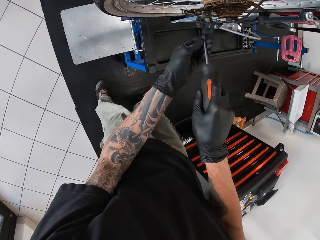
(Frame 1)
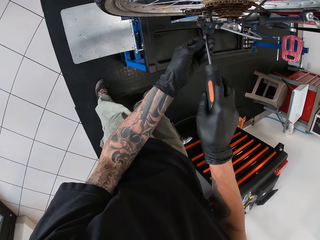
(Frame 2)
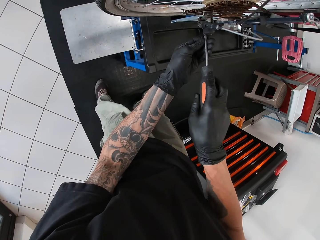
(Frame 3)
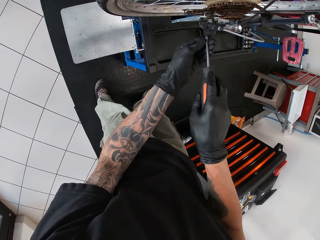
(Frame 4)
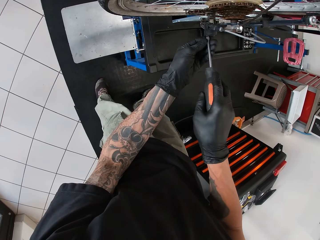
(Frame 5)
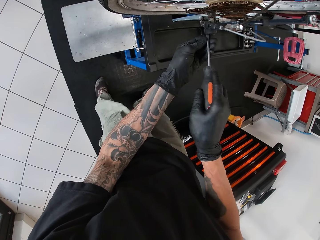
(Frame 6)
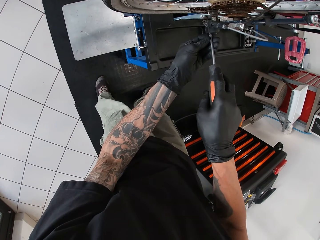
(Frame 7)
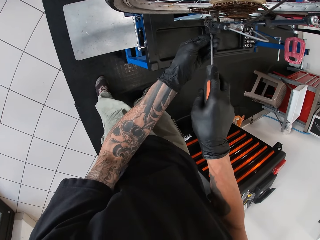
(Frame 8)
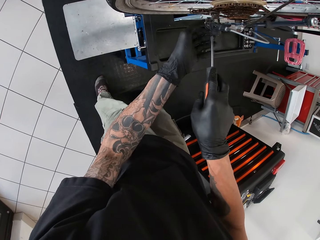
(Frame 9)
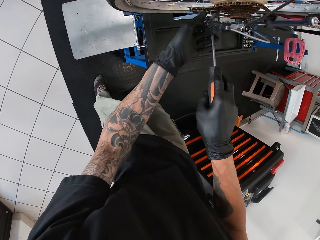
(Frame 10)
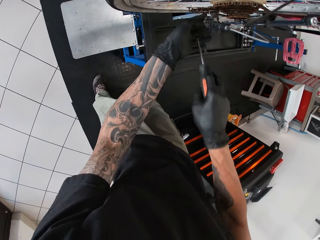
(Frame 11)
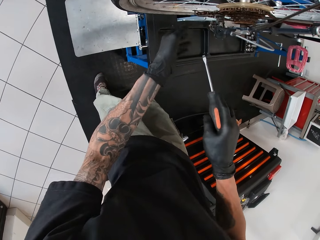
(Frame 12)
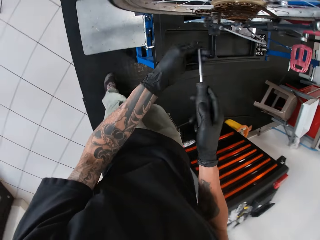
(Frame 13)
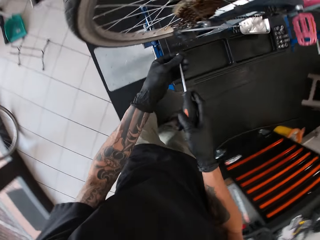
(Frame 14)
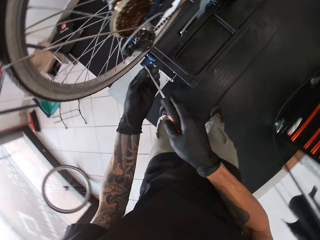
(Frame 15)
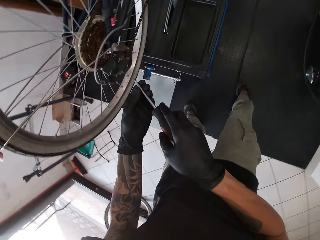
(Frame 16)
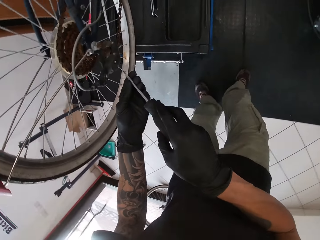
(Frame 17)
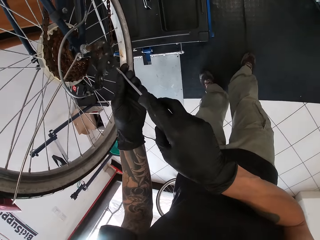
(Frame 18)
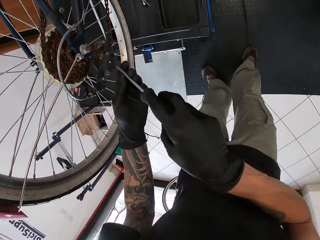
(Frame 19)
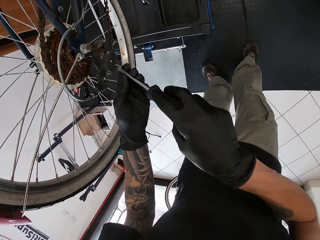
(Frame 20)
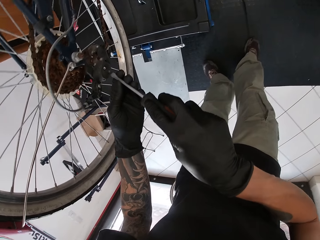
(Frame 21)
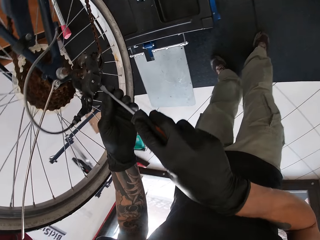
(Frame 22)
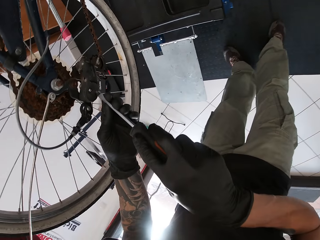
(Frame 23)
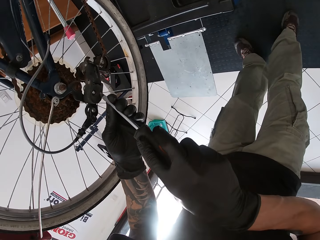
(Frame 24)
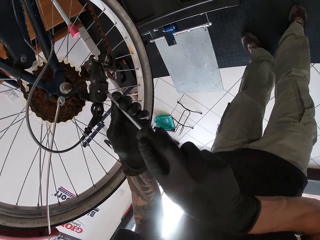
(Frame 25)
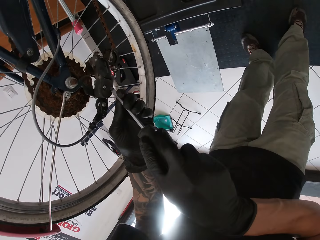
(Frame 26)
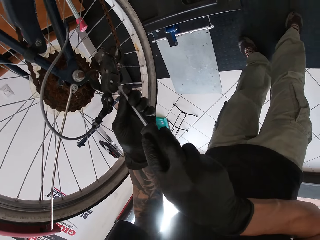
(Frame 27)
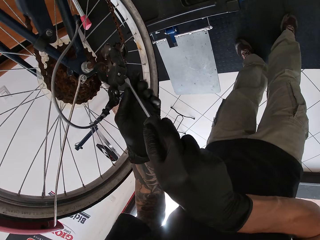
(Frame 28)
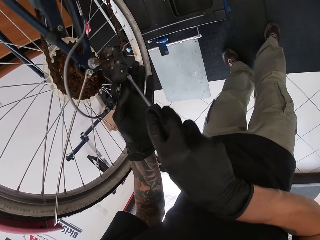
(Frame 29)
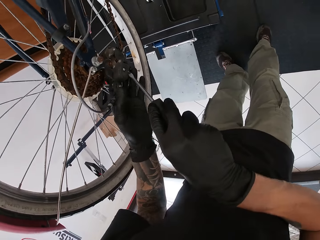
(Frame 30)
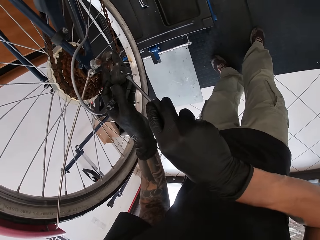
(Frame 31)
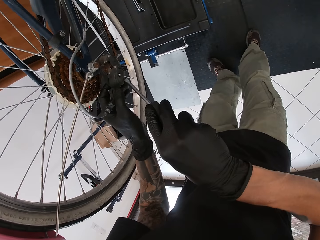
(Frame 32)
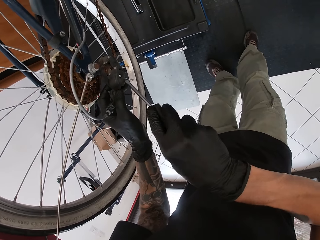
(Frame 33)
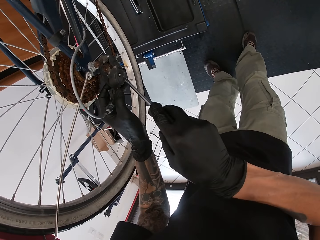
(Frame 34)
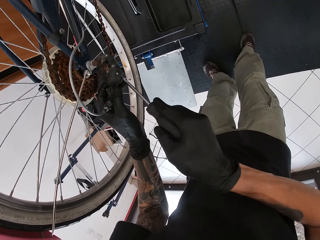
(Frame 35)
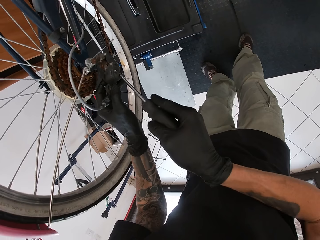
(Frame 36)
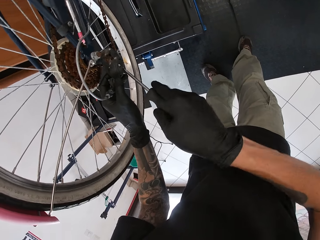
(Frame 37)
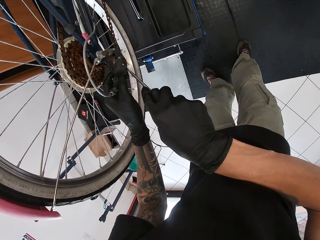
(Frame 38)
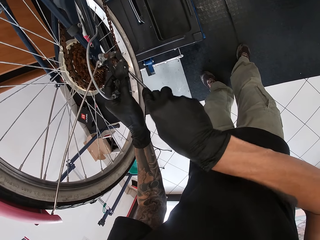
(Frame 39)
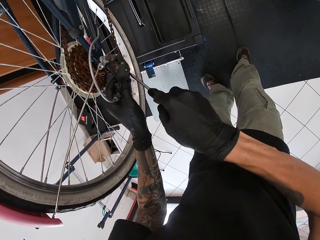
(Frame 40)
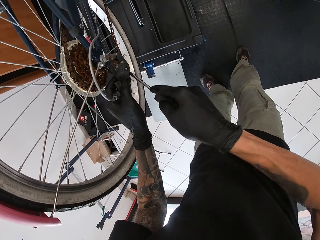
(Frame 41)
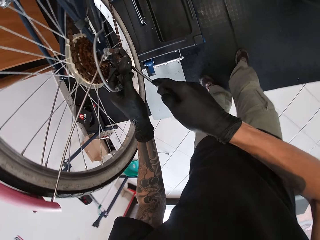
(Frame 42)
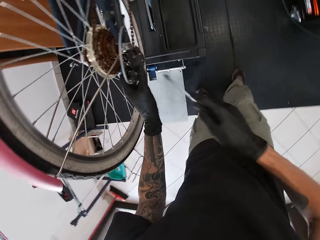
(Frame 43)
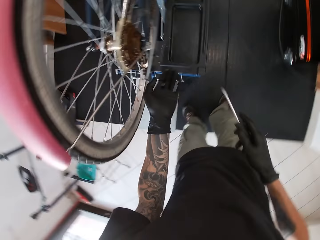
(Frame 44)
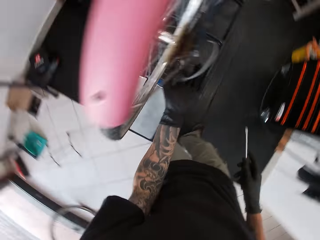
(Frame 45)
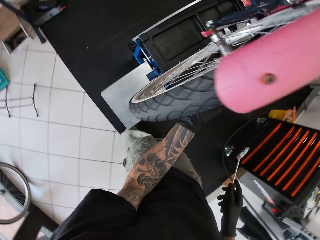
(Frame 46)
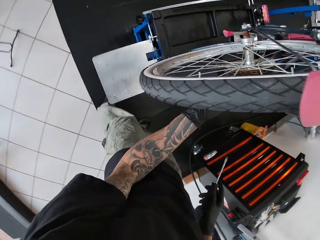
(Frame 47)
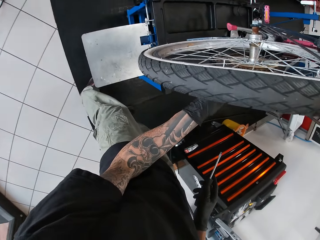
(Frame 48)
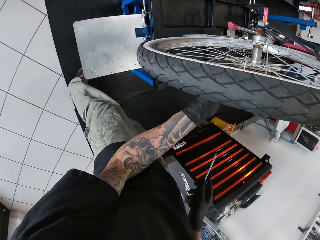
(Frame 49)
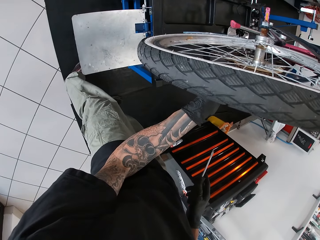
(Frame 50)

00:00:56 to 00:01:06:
The camera wearer holds the rear derailleur with his left hand. He adjusts the screwdriver. He tightens the bolt with the screwdriver. He adjusts the rear derailleur with his left hand. He tightens the bolt with the hand.

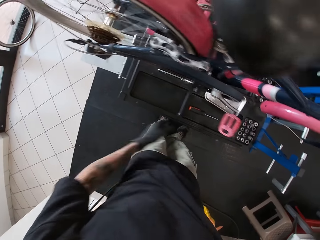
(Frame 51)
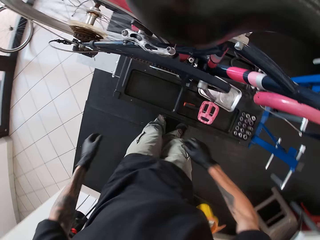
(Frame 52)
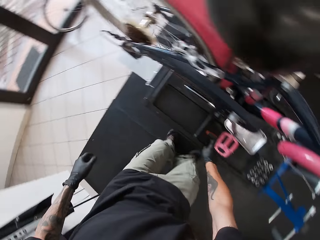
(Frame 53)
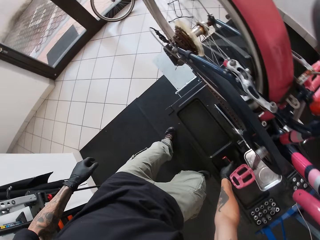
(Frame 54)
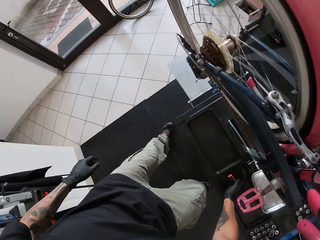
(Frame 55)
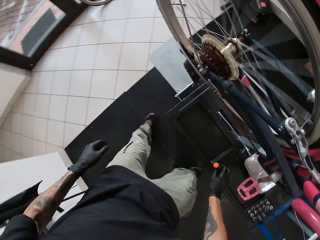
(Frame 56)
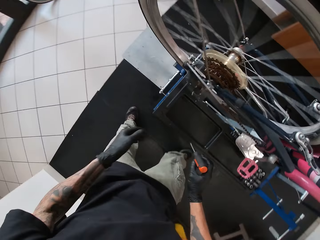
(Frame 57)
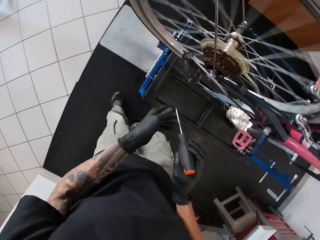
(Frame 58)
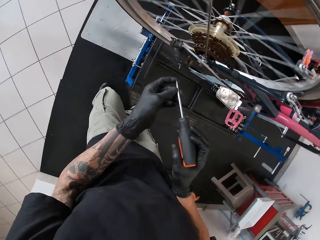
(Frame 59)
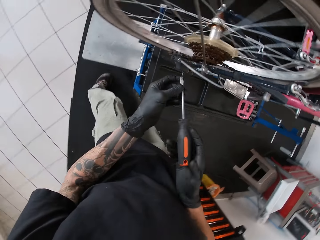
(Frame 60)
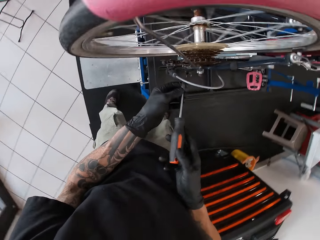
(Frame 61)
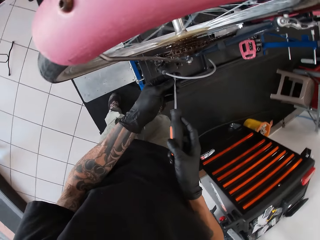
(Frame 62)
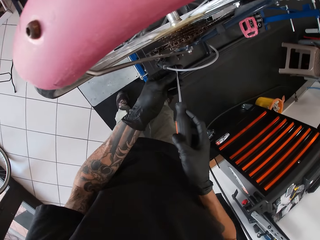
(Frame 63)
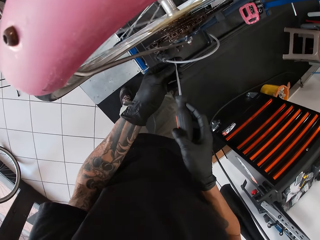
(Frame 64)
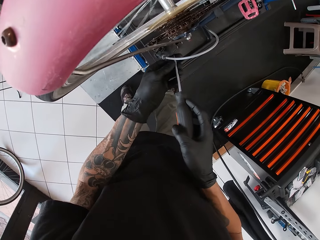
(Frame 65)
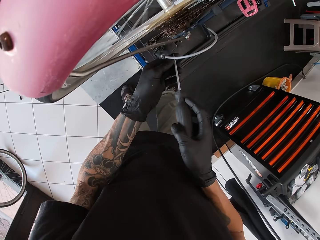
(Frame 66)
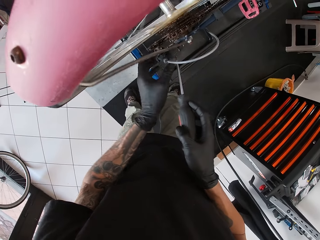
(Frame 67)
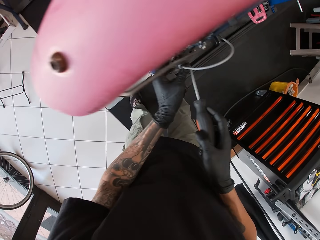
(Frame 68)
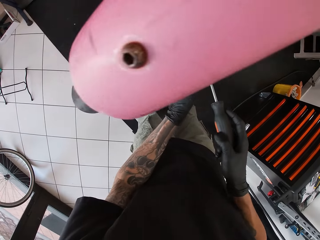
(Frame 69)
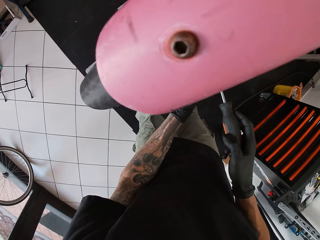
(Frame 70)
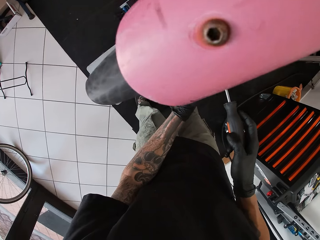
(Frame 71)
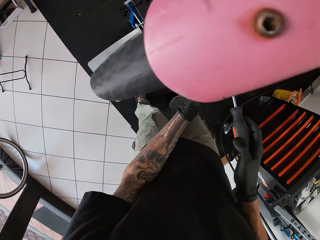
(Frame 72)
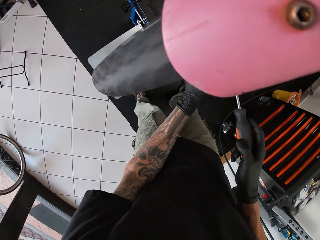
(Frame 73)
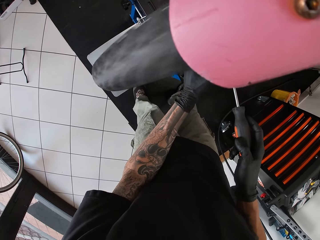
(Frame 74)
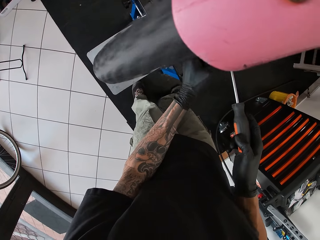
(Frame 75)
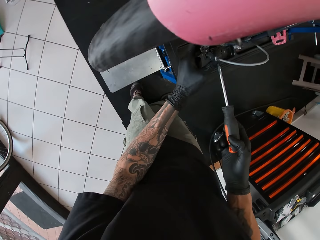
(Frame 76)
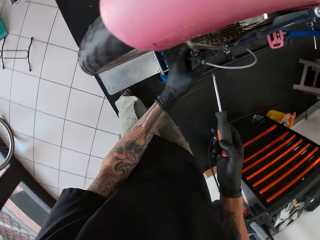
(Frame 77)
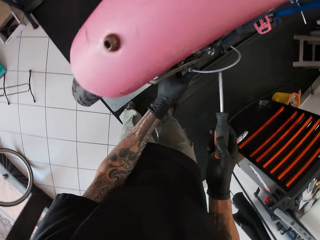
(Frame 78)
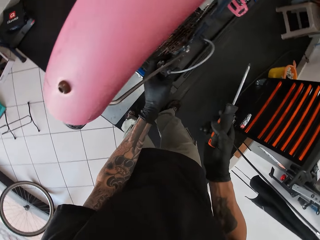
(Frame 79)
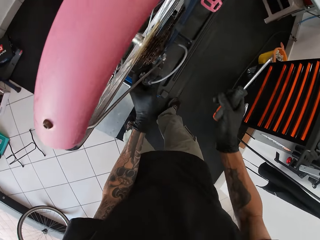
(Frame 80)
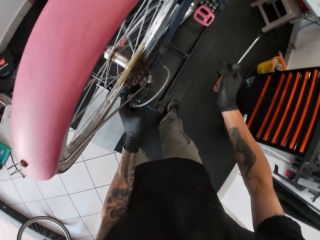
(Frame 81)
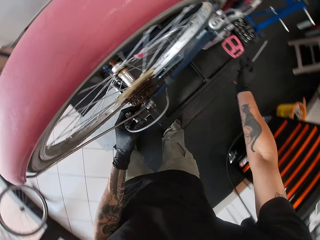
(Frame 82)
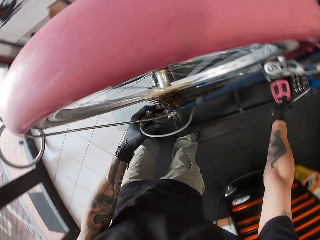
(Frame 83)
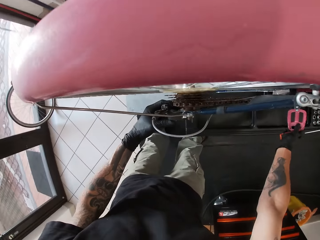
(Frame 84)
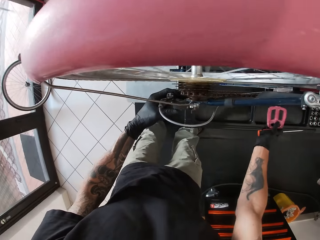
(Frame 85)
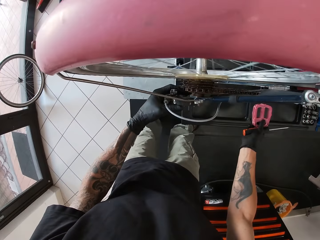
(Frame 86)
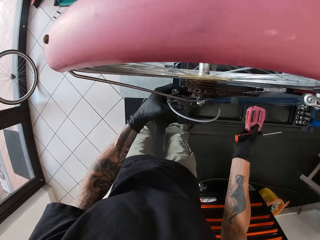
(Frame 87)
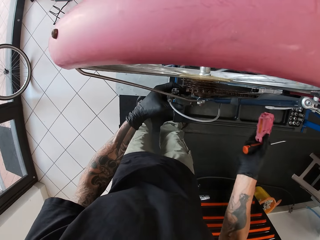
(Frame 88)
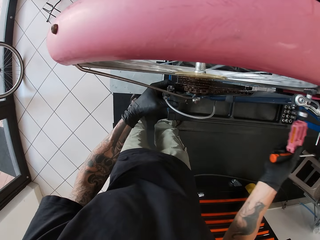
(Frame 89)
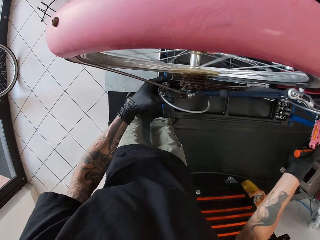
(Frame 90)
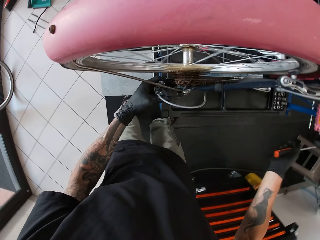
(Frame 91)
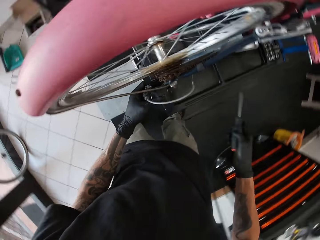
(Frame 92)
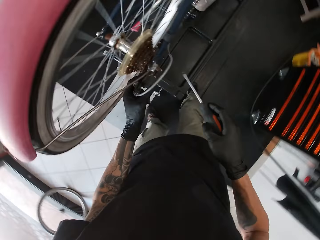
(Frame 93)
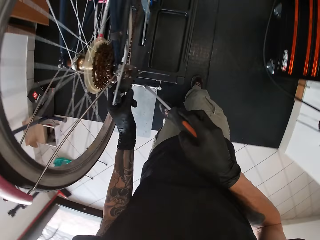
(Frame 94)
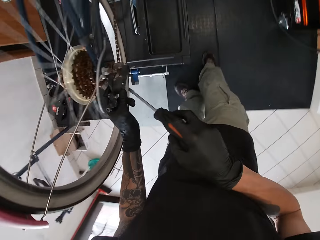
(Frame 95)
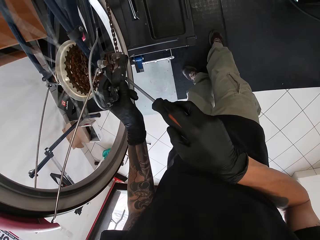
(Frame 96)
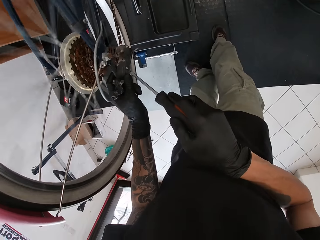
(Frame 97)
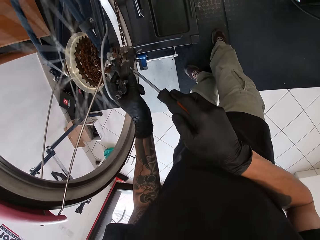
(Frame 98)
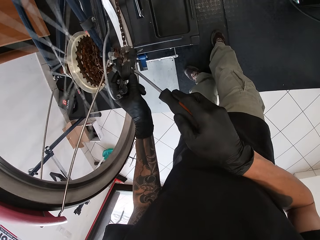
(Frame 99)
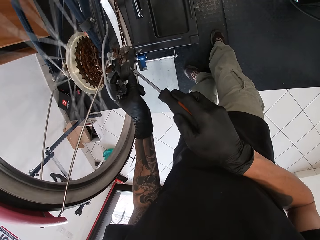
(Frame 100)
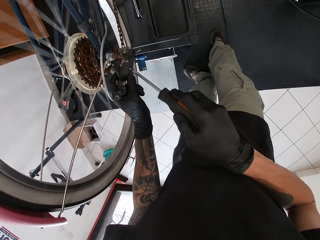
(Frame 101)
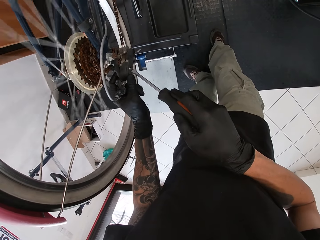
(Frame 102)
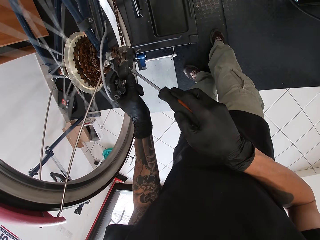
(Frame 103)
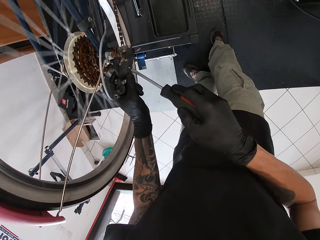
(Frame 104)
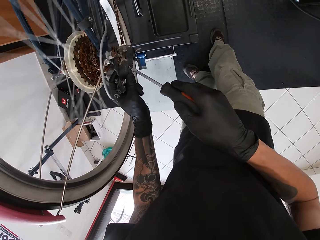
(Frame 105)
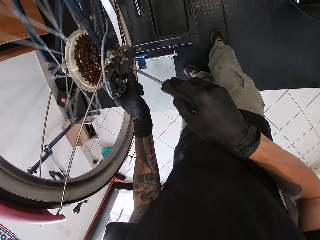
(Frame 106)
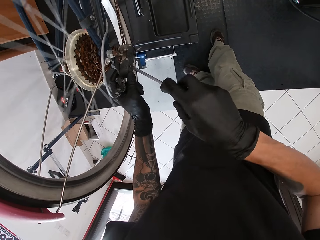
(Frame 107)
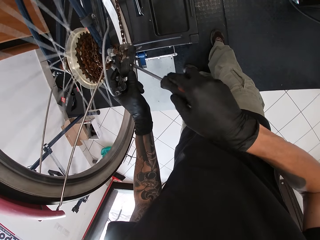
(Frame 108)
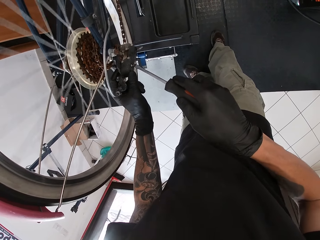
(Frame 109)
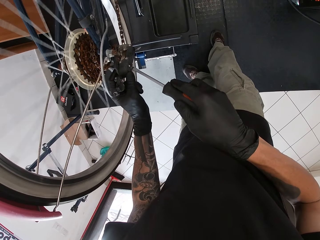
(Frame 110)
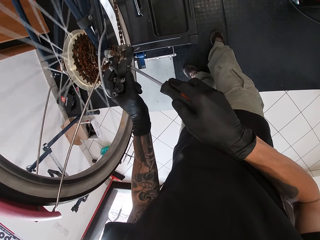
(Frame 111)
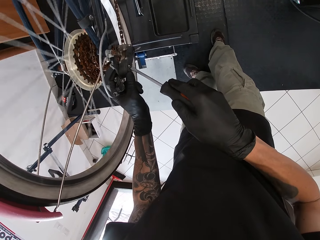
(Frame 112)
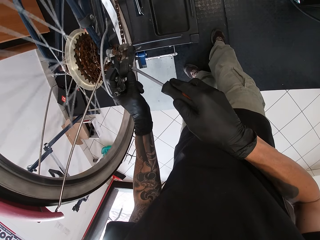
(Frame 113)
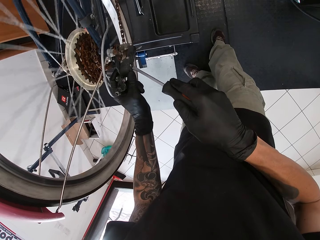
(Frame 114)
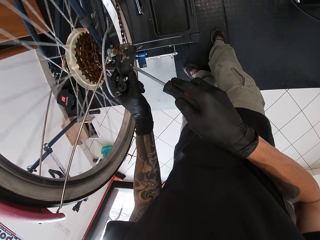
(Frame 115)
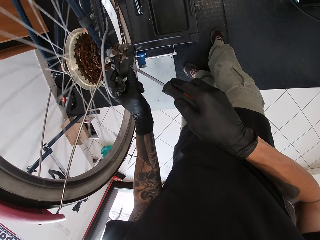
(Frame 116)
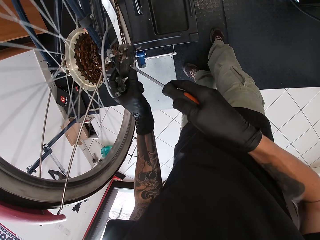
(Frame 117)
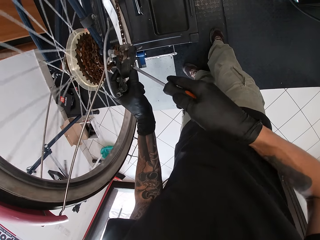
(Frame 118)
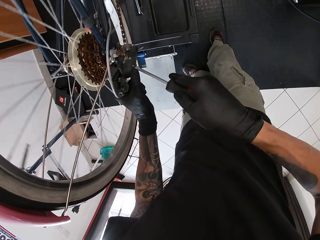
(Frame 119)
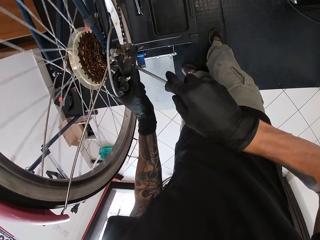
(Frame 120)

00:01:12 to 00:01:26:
The camera wearer picks up the screwdriver on the maintenance bench with his right hand. He holds the screwdriver with both hands. He tightens the screw on the rear derailleur with the screwdriver in his right hand. He holds the rear derailleur with his left hand. He spins the pedal with his right hand. He loosens the screw on the rear derailleur with the screwdriver in his right hand. He tightens the bolt with the screwdriver.
